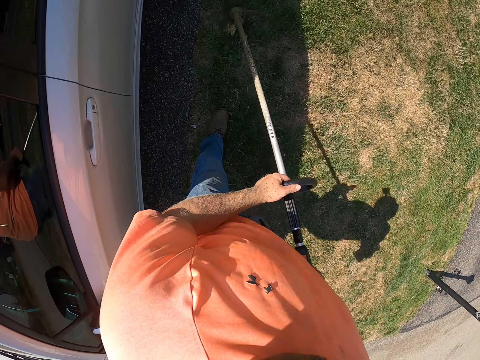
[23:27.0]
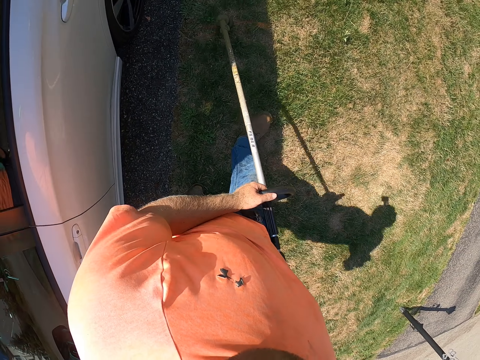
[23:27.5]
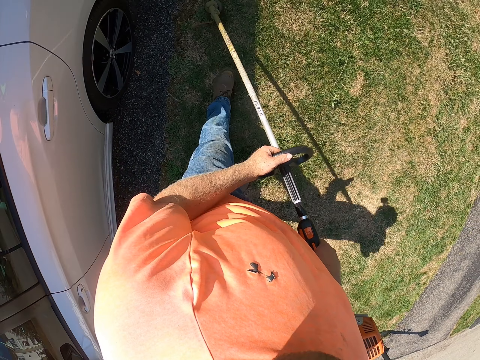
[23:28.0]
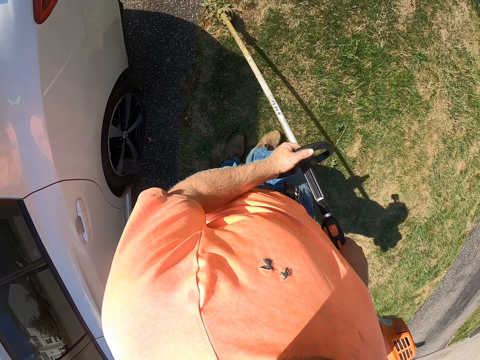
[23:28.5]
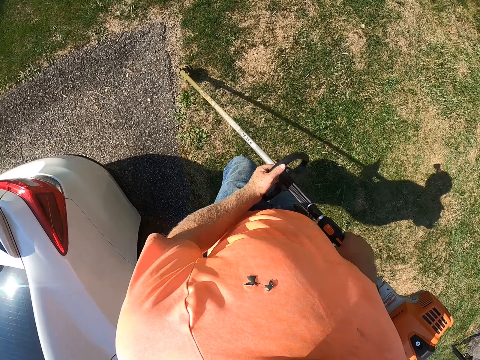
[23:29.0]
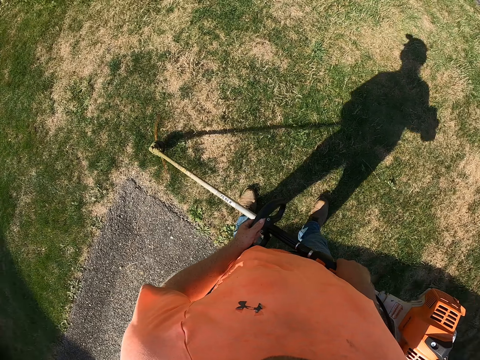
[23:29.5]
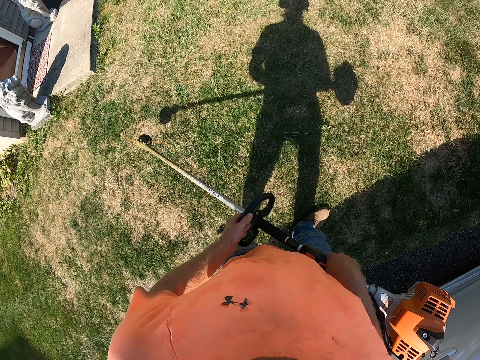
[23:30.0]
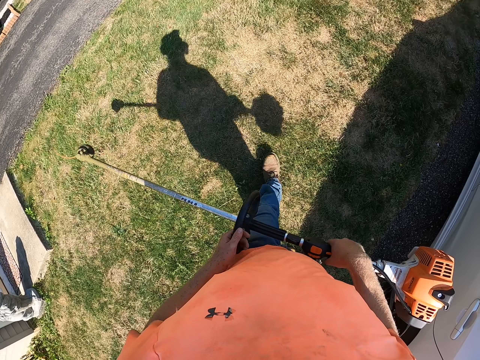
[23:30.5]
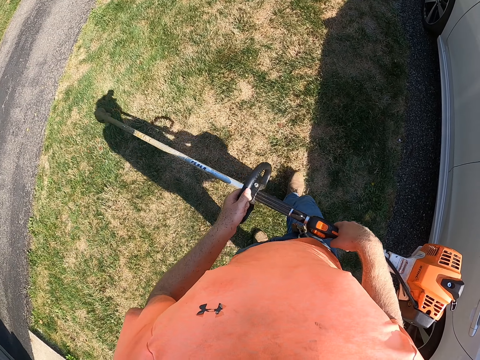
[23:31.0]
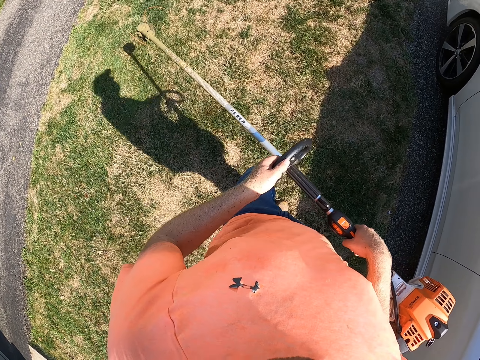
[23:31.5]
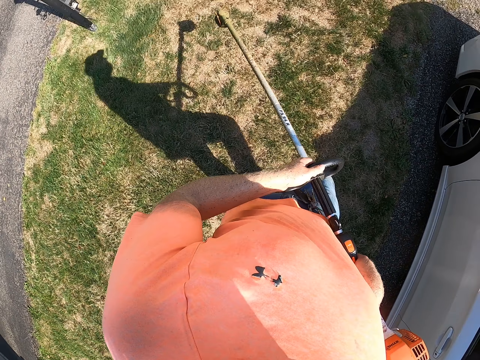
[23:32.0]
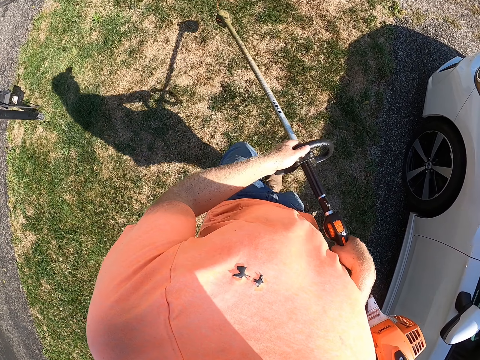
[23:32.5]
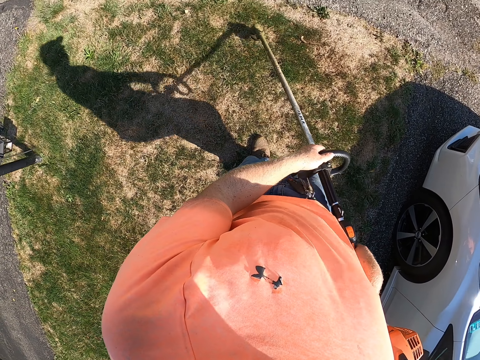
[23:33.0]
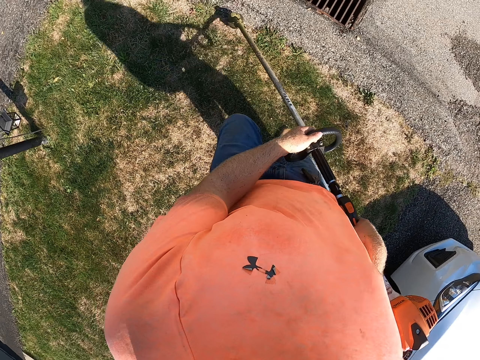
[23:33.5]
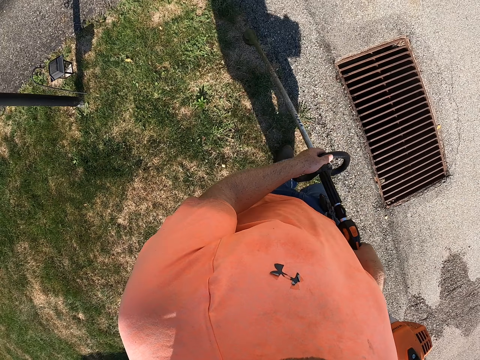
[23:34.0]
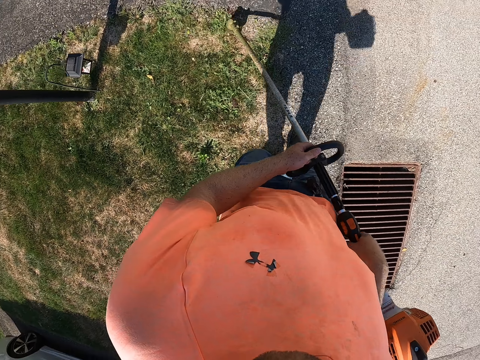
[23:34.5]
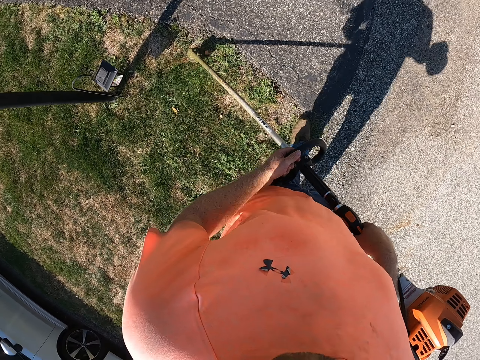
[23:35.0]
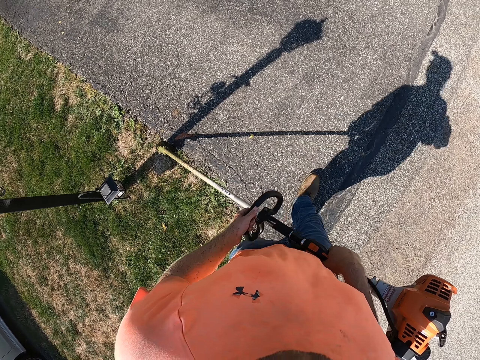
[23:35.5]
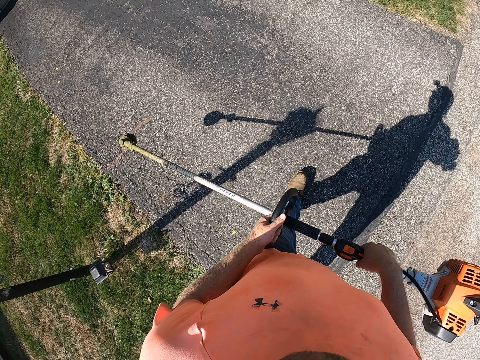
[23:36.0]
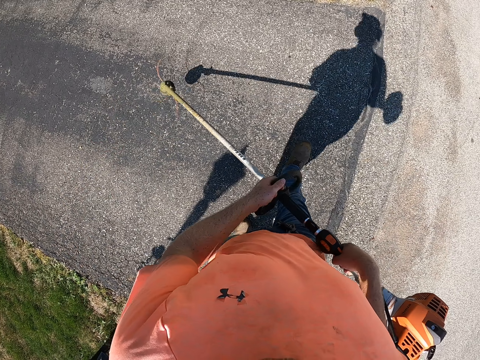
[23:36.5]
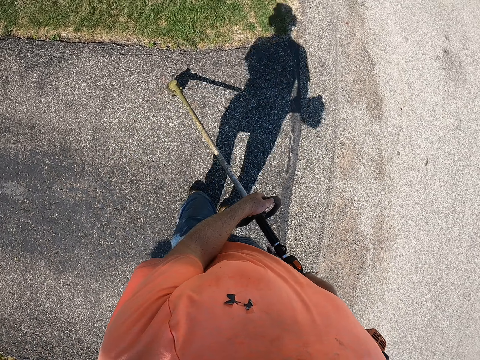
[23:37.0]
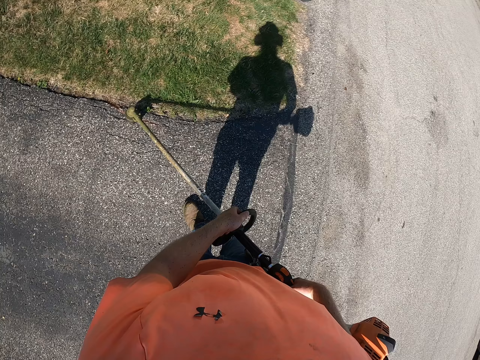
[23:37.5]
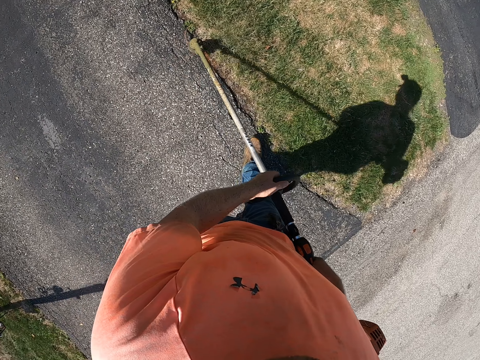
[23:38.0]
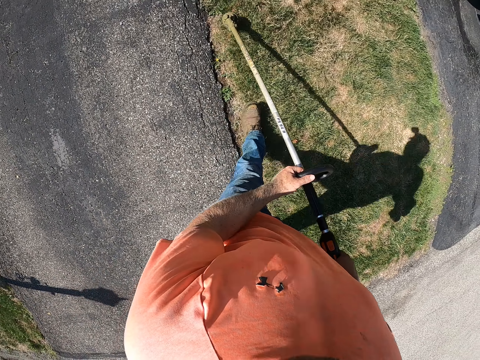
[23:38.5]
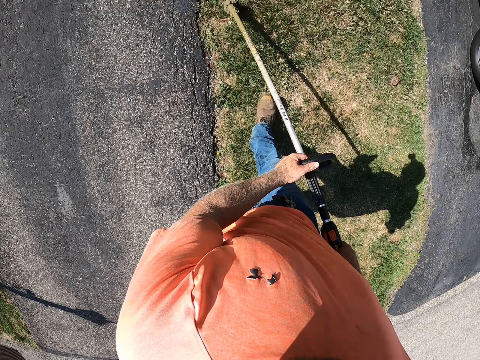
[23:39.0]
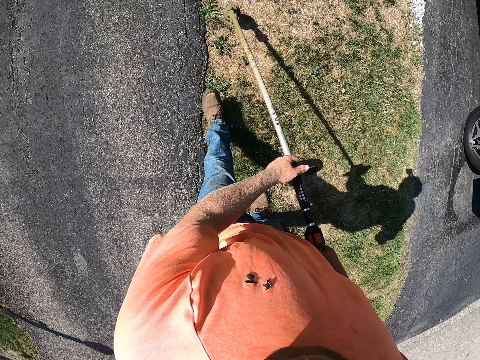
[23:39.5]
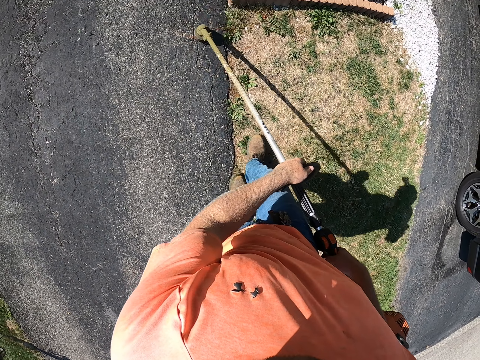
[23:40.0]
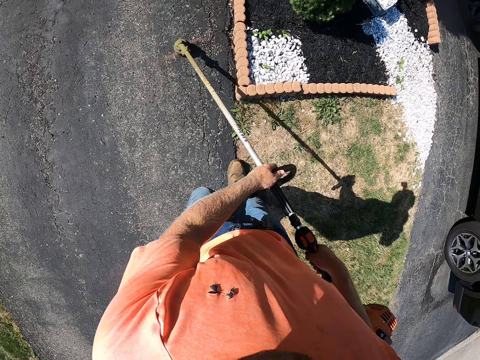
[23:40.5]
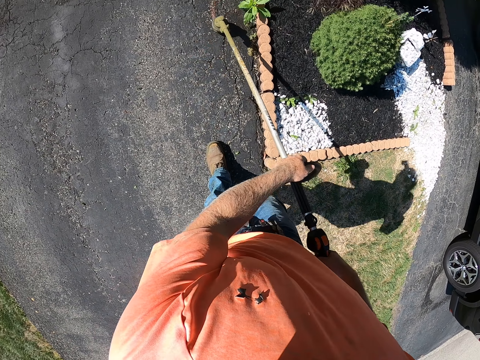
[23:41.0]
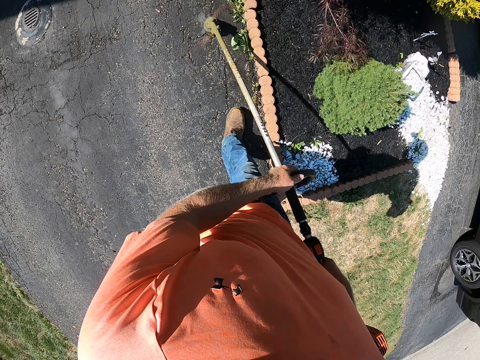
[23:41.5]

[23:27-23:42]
The camera wearer walks in the compound. He trims grasses on the lawn with the grass trimmer in his hands.

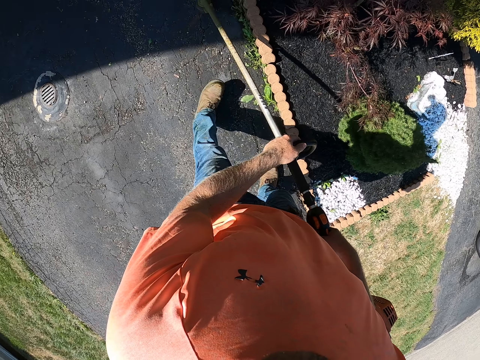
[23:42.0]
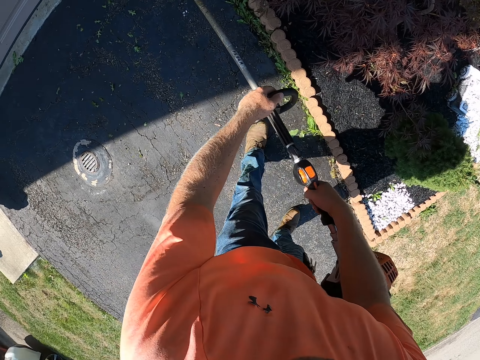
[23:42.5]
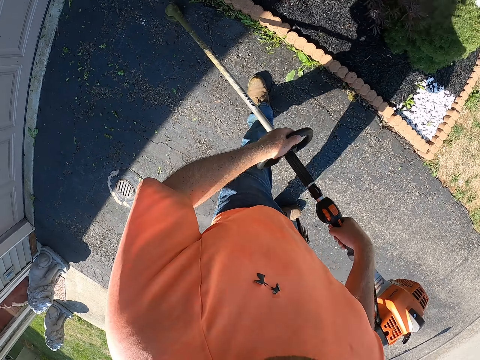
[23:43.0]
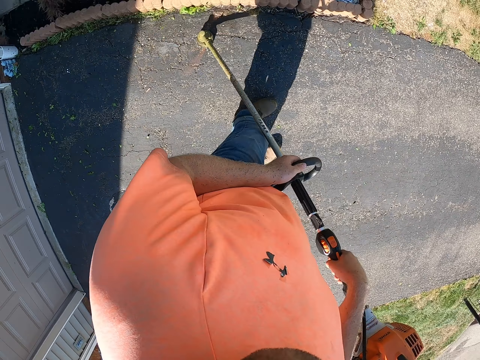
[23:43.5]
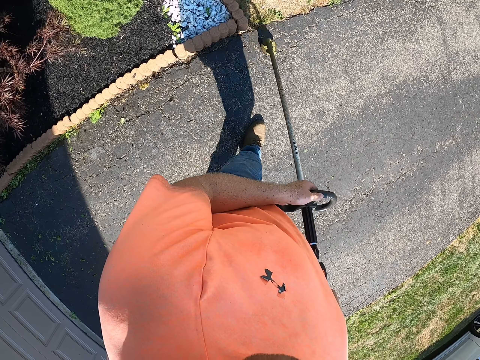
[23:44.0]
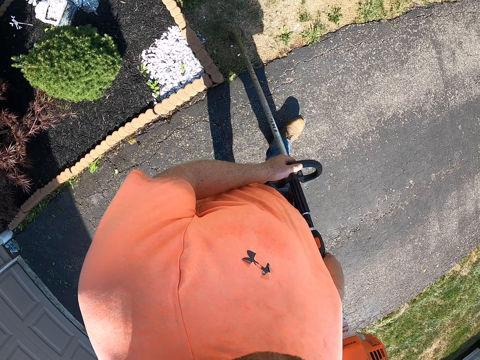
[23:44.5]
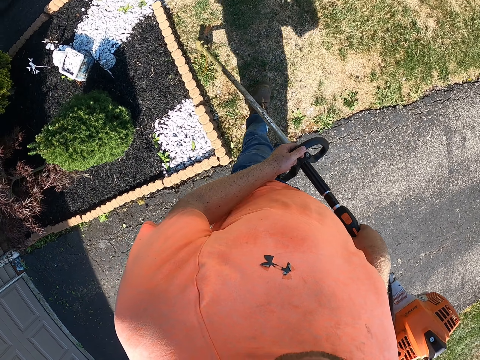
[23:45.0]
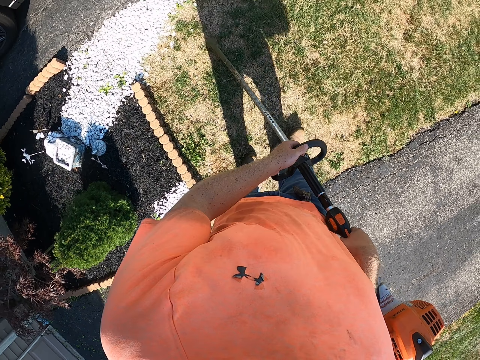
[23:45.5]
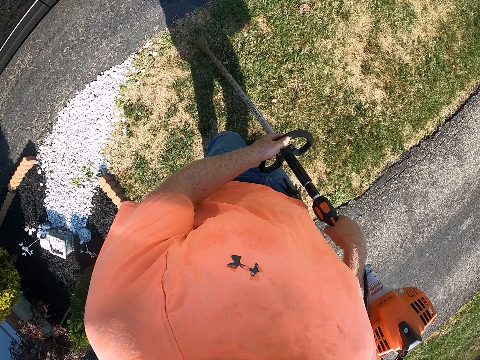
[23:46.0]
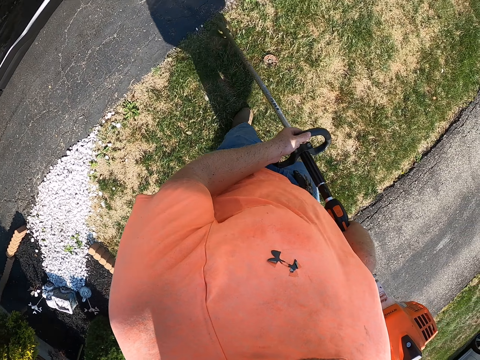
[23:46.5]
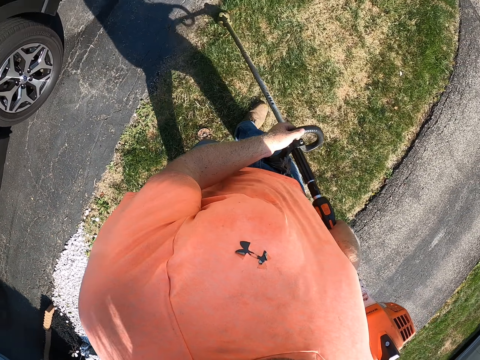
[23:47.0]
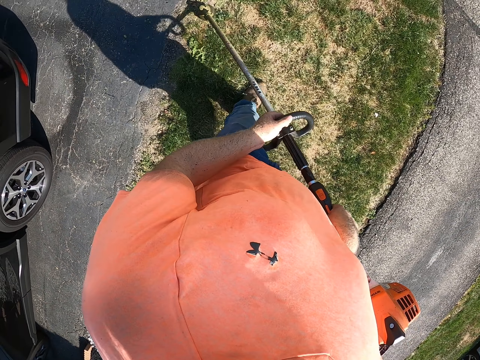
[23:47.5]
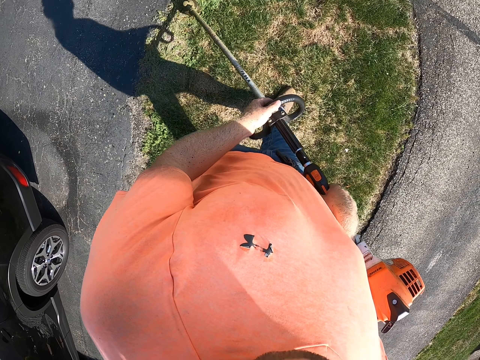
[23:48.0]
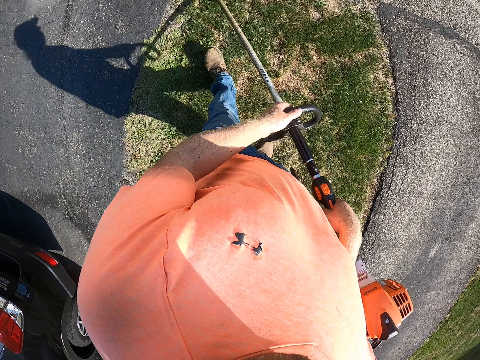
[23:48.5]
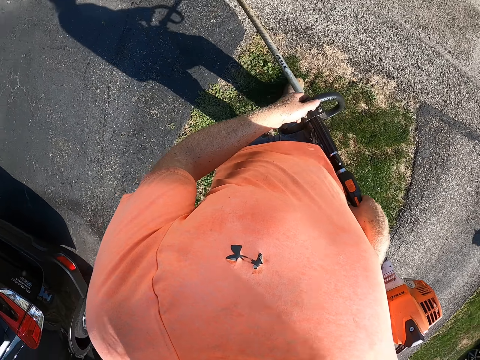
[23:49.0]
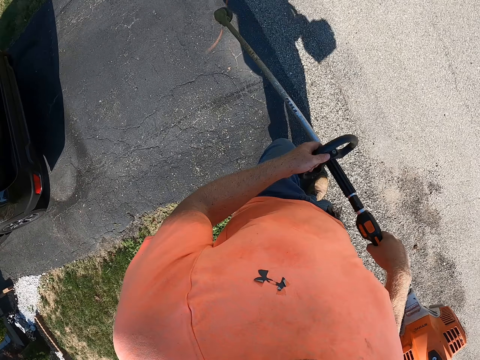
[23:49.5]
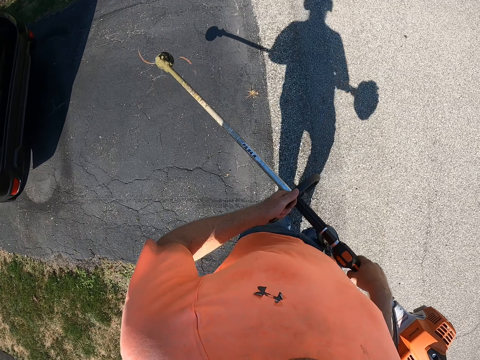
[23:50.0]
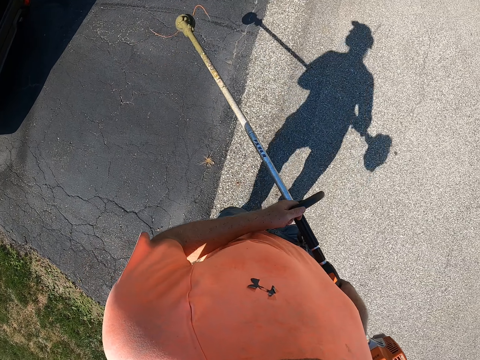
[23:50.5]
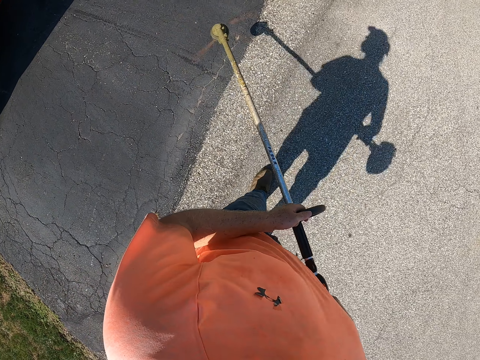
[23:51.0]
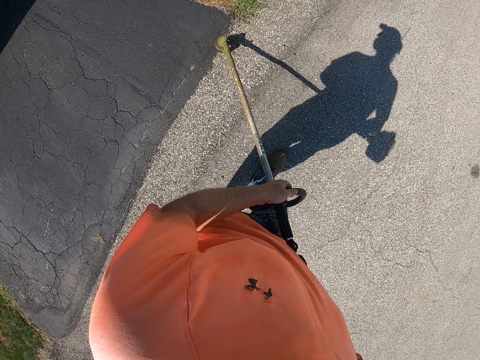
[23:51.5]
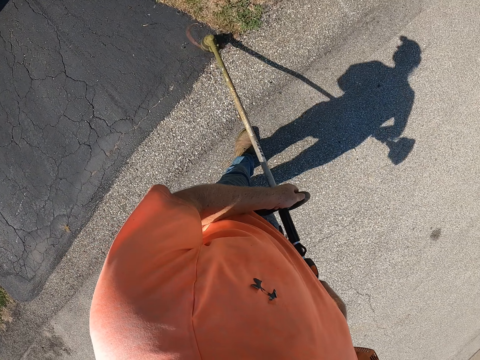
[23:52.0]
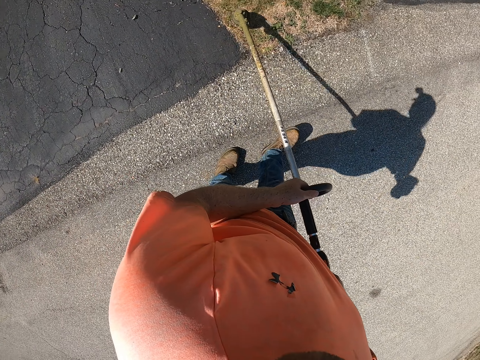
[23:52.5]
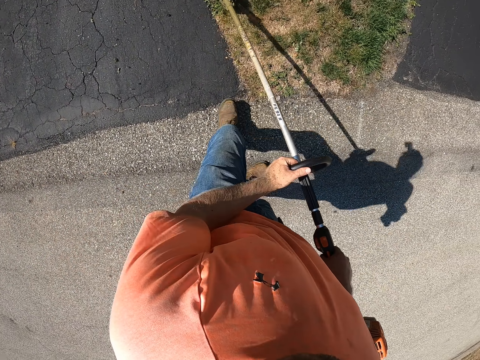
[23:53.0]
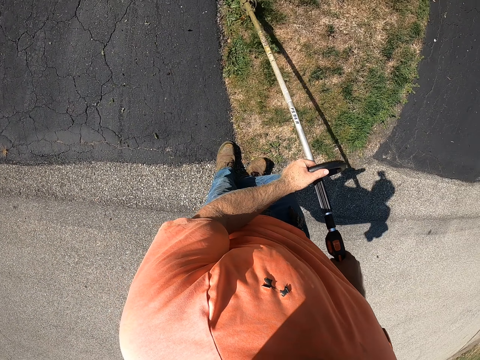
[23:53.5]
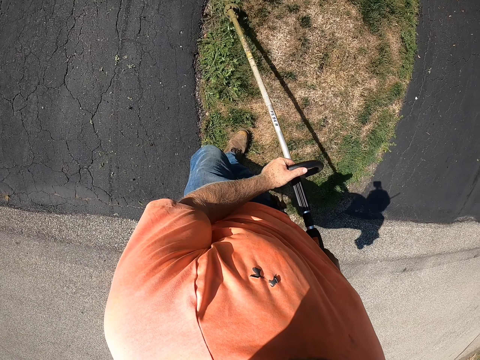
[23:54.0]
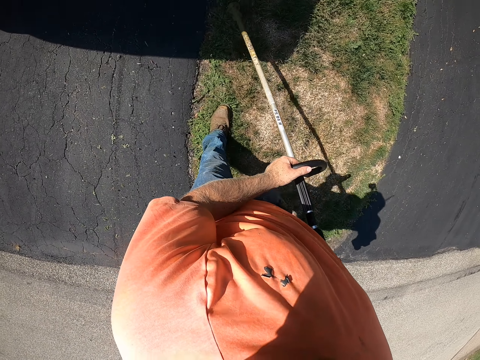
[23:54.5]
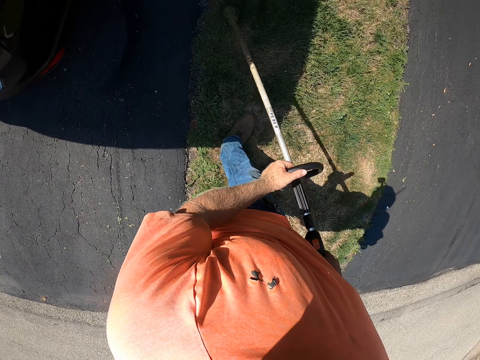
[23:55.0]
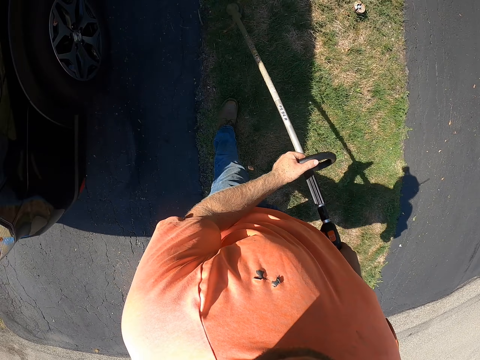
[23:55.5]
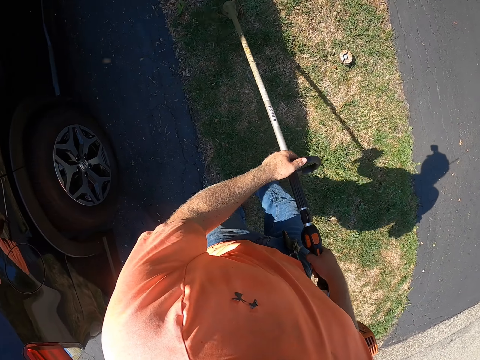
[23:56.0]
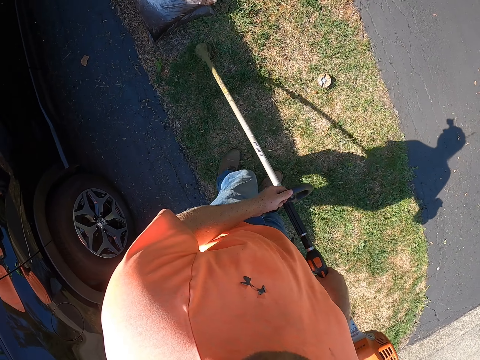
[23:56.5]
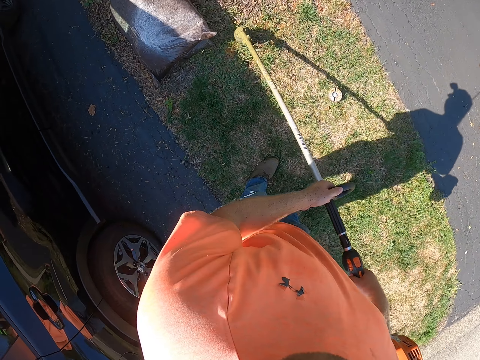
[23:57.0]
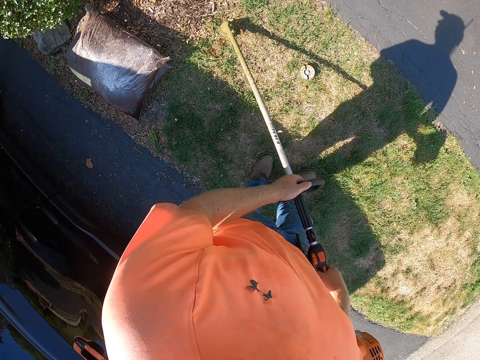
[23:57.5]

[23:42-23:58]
The camera wearer walks in the compound. He trims grasses on the lawn with the grass trimmer in his hands.
